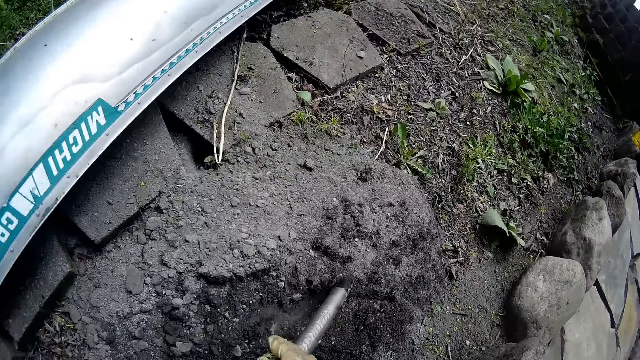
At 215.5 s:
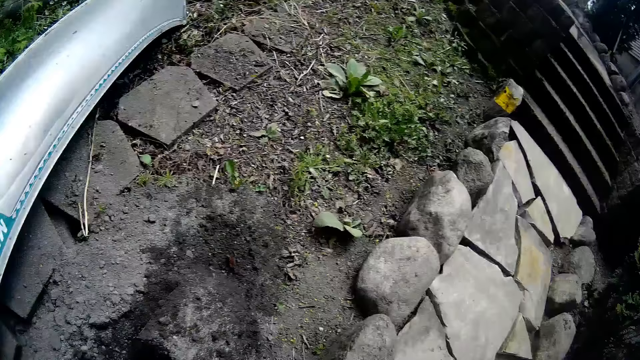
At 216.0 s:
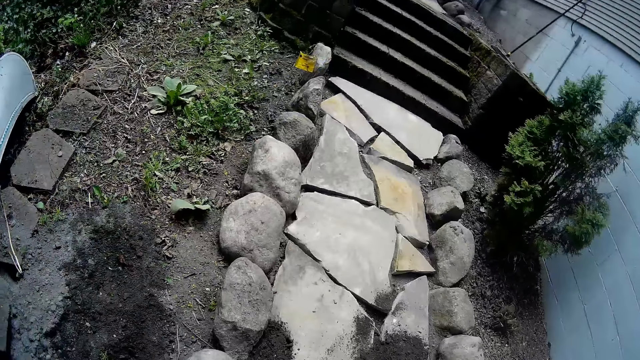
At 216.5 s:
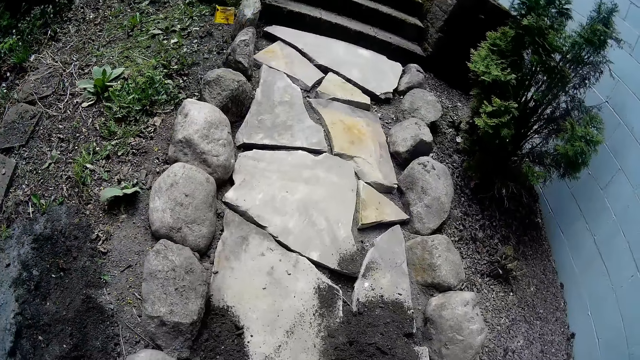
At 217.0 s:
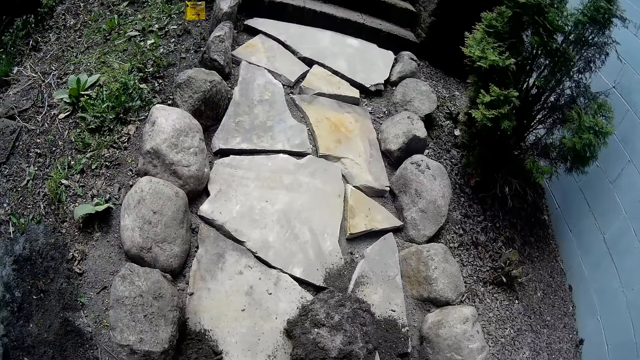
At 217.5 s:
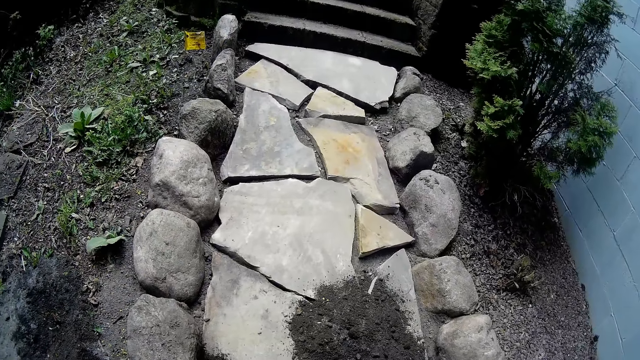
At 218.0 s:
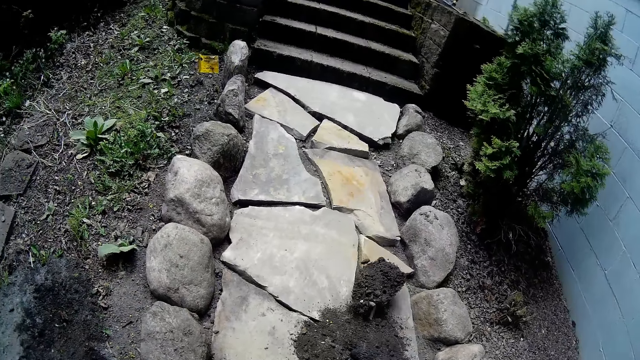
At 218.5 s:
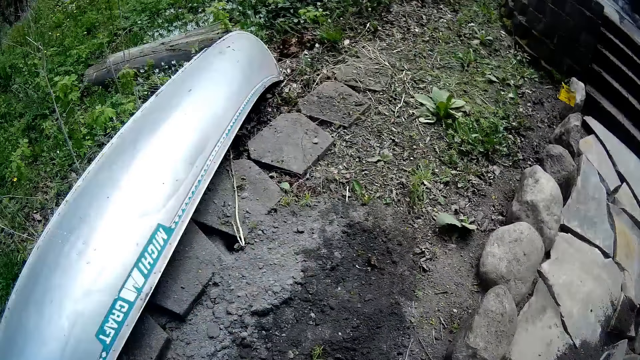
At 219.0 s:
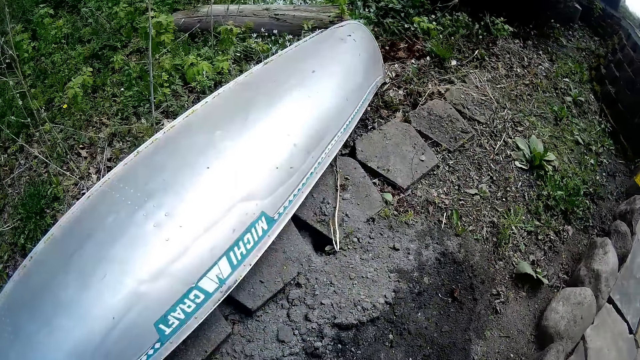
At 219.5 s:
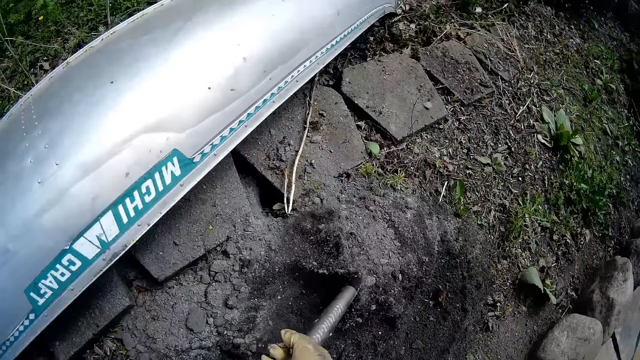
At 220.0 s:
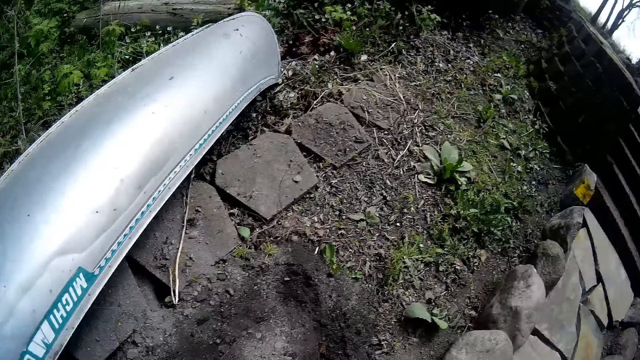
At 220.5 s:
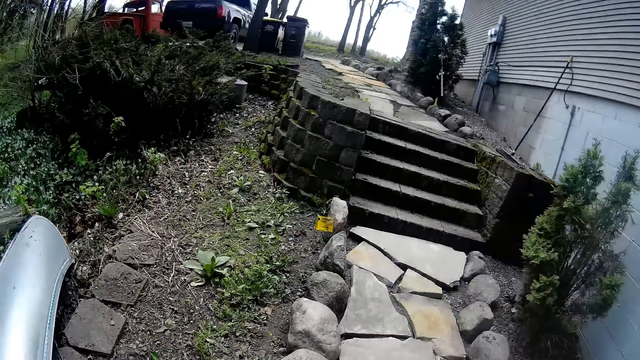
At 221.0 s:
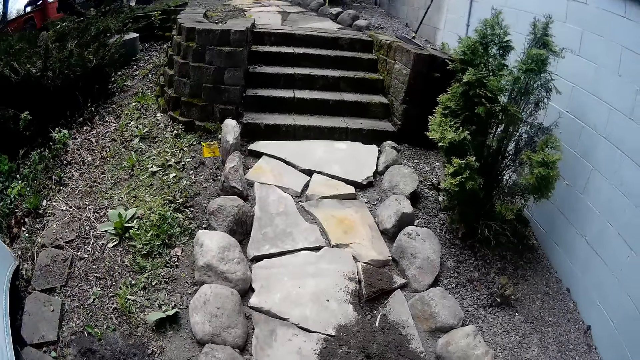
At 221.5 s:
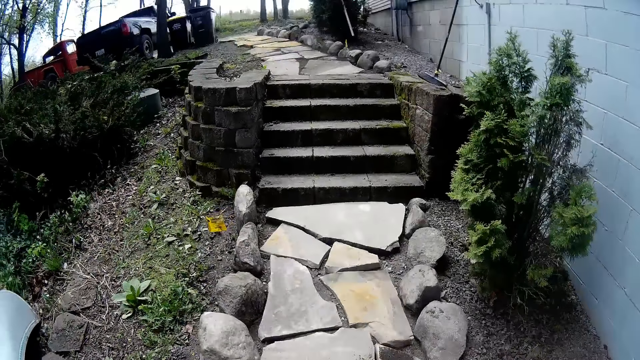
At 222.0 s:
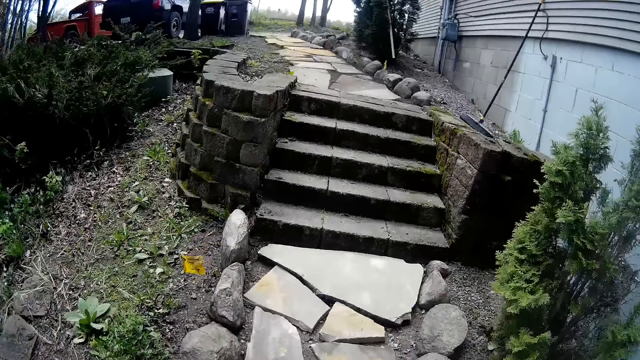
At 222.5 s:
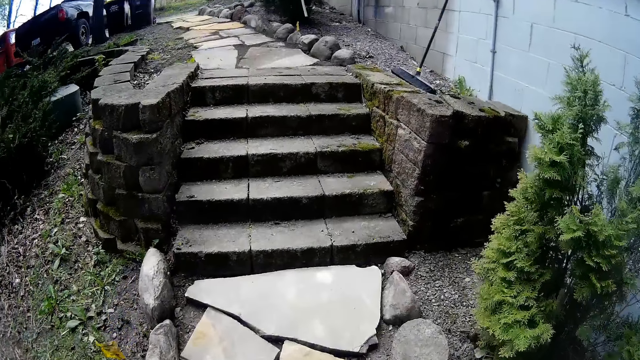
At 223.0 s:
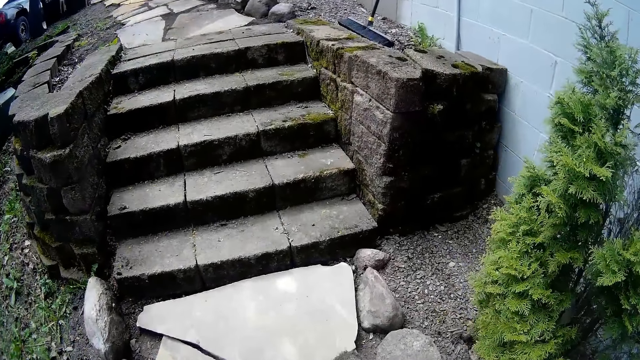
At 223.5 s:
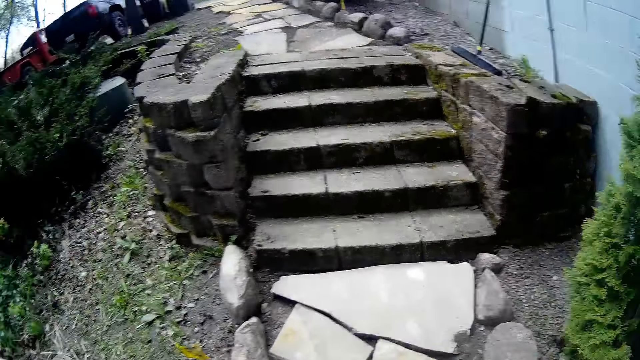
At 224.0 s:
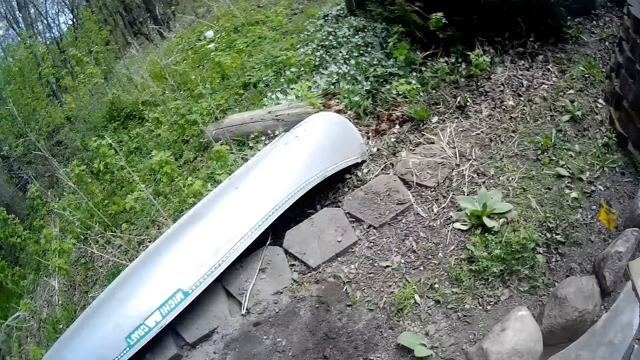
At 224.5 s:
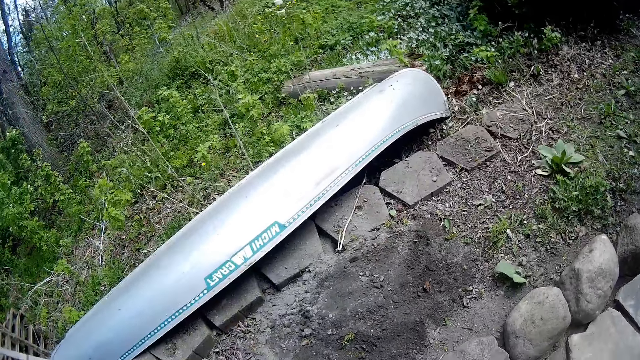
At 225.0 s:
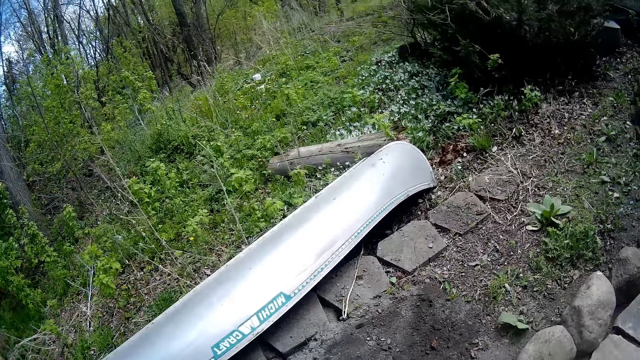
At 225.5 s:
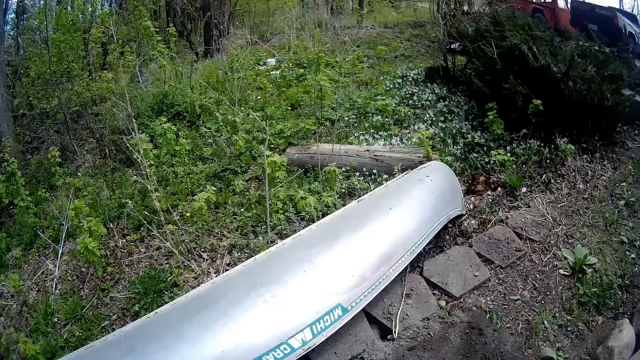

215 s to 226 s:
The camera wearer digs the soil with a shovel in his right hand. He pours the soil along the path with the shovel in his right hand. He digs the soil with the shovel in his right hand. He pours the soil along the path with the shovel in his right hand.

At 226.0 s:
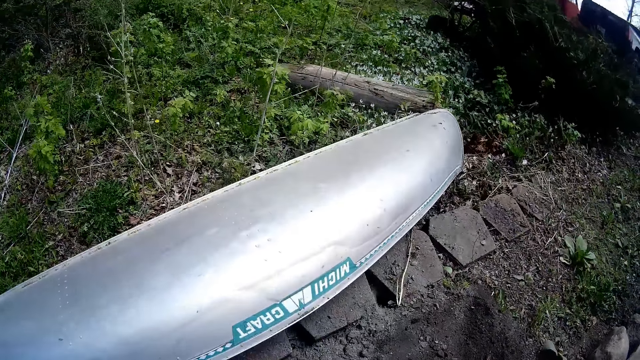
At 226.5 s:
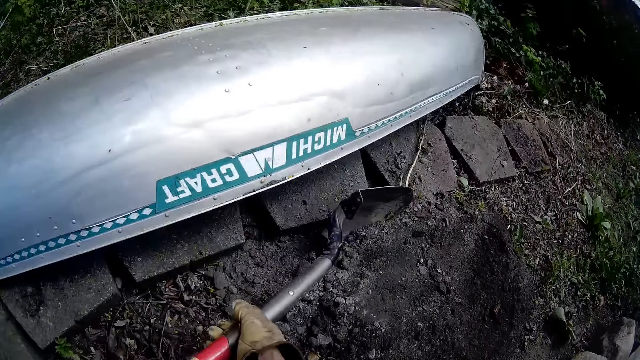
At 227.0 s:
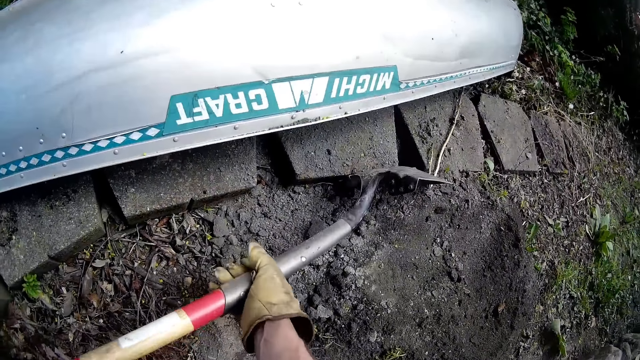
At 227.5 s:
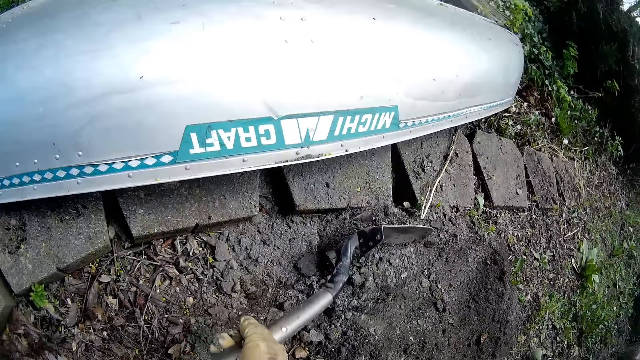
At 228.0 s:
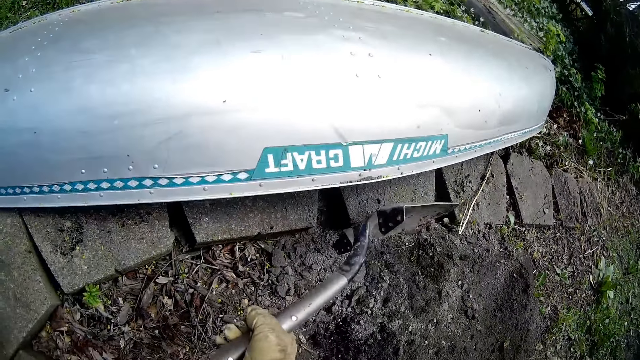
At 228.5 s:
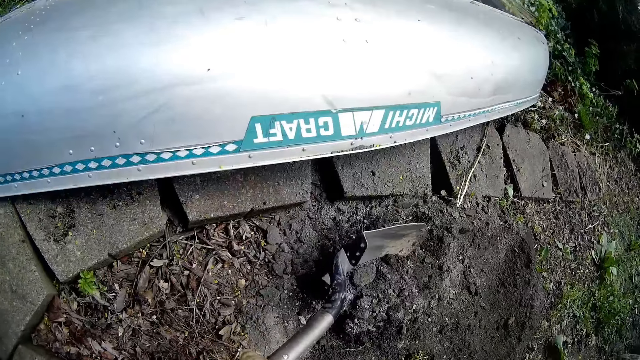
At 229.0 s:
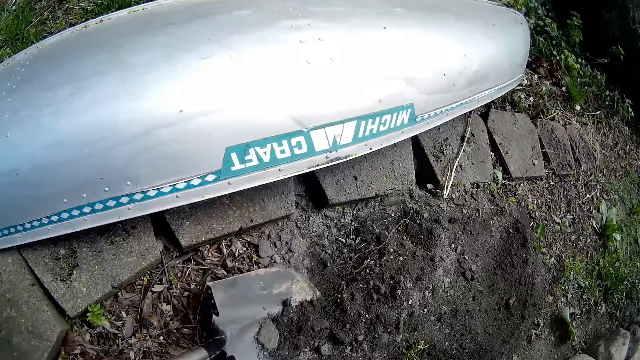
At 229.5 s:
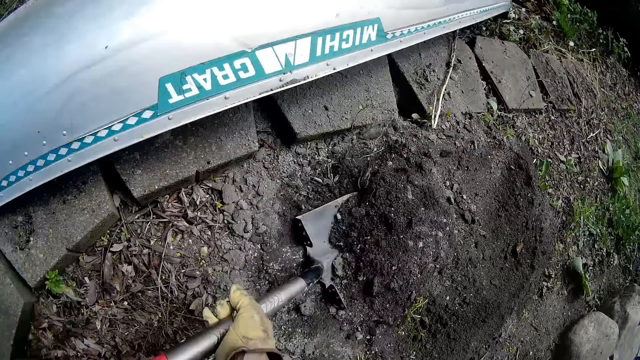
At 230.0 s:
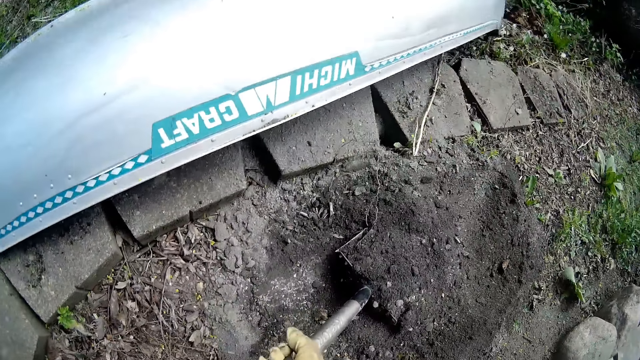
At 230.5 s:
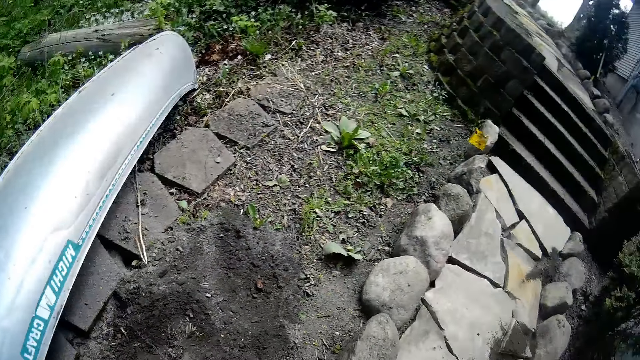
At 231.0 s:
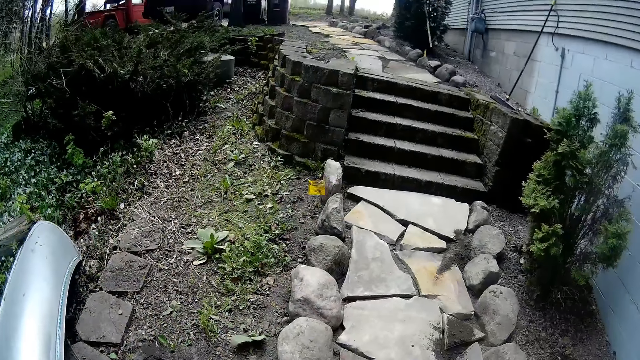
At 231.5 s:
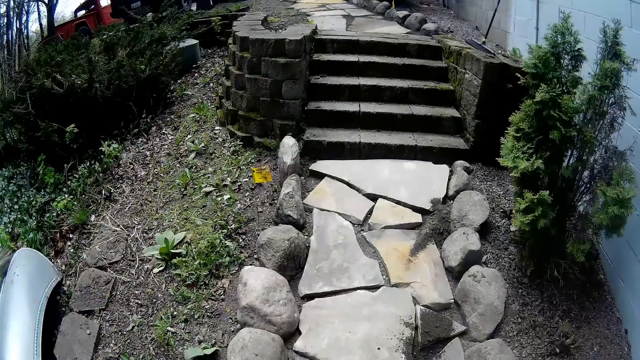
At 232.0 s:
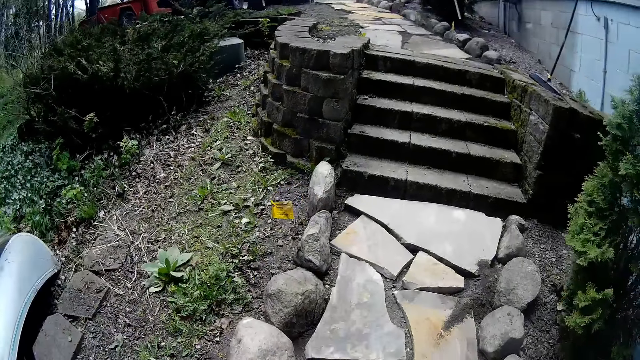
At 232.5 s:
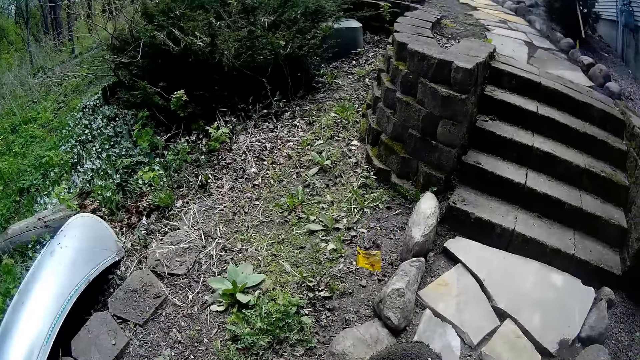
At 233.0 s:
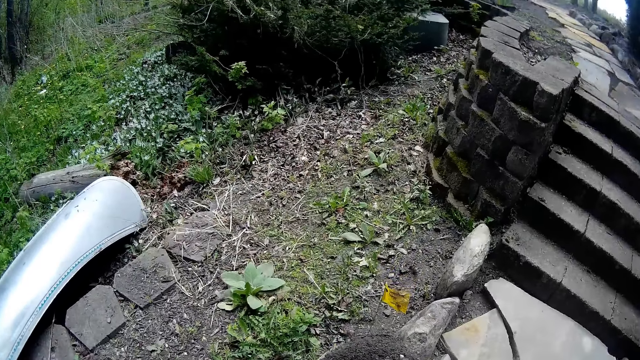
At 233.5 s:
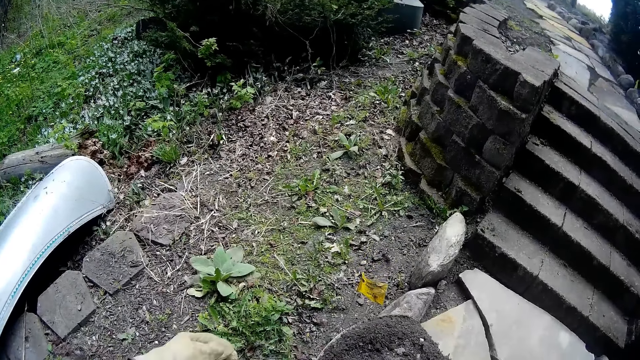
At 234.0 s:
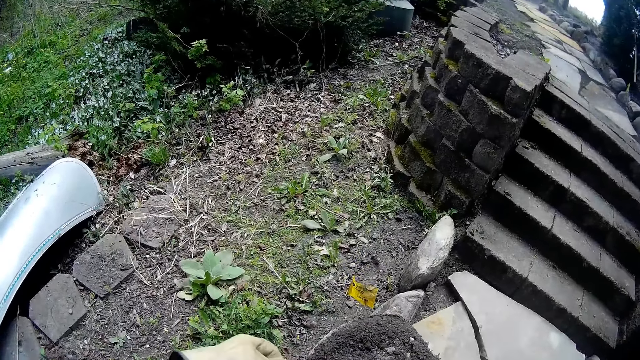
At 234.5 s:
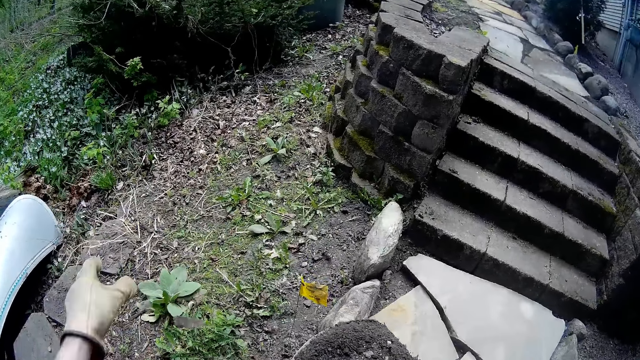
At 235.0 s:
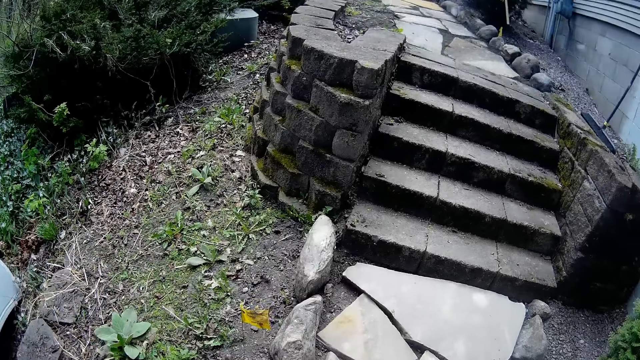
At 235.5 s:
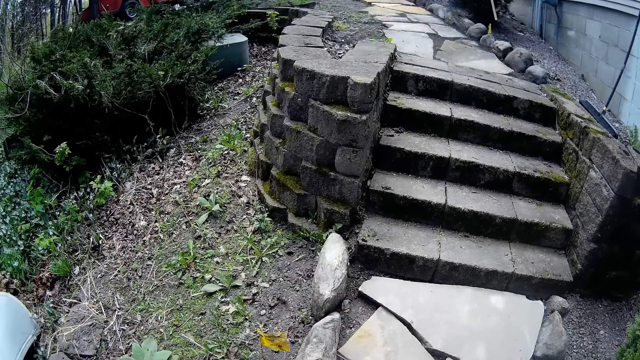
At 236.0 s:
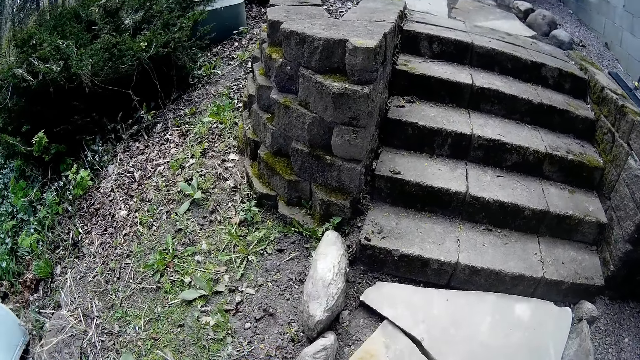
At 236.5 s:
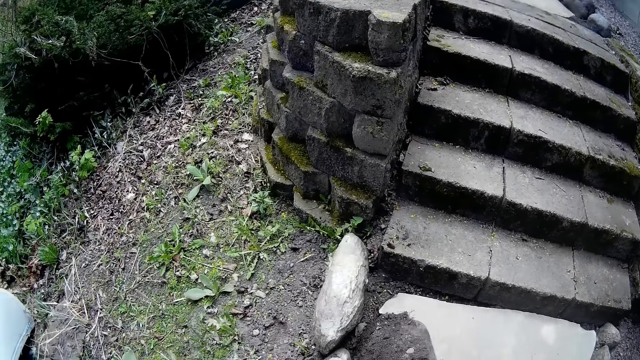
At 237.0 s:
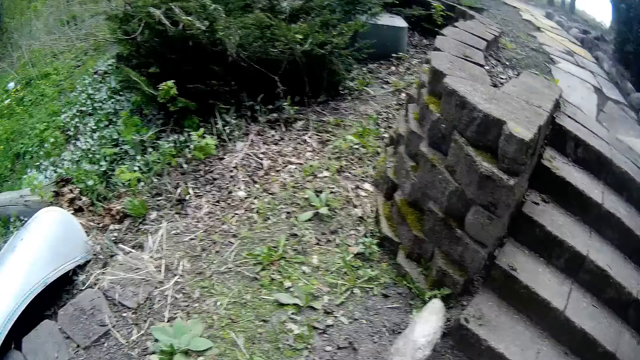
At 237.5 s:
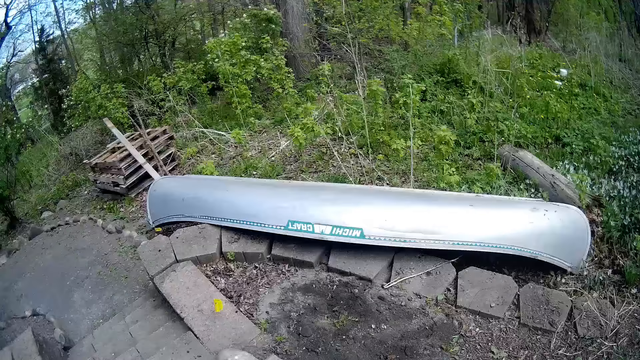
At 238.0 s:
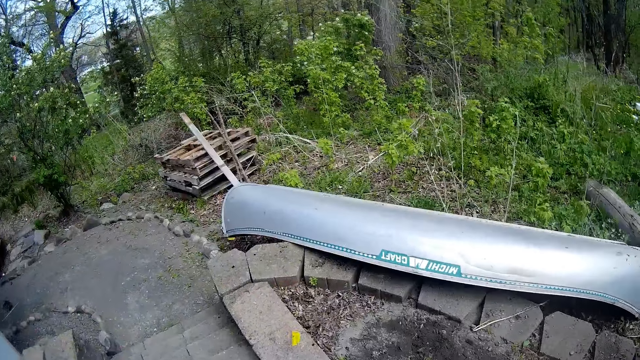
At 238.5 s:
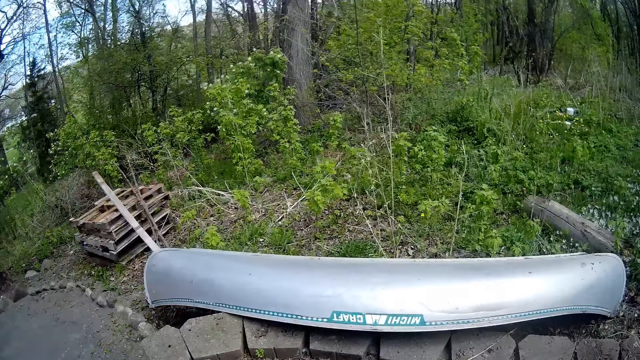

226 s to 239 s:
The camera wearer scrubs the soil with the spade. He digs the soil with a shovel in his right hand. He removes debris from the sand on the soil with his left hand. He pours the soil along the path with the shovel in his right hand.
